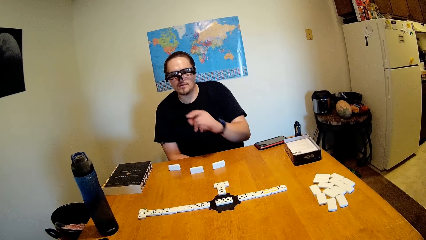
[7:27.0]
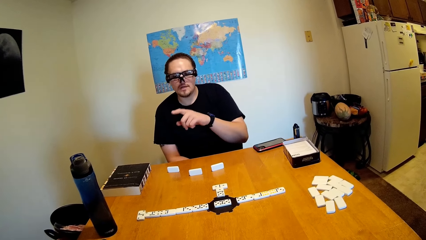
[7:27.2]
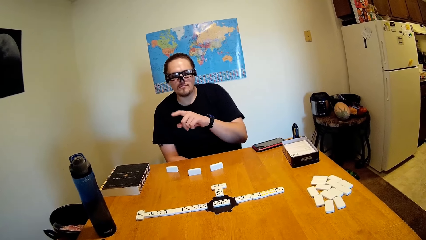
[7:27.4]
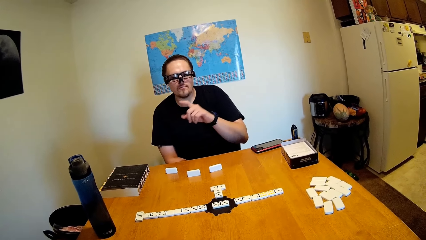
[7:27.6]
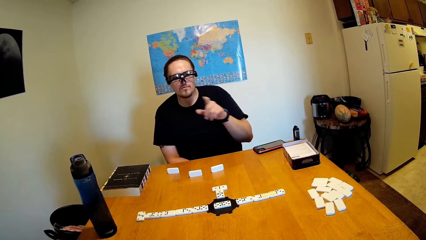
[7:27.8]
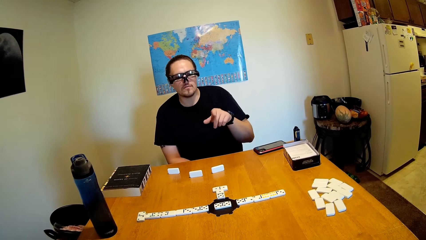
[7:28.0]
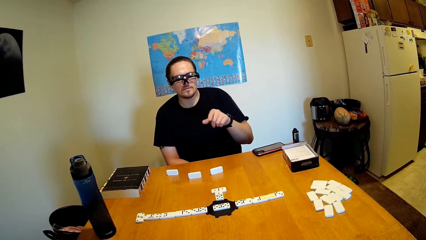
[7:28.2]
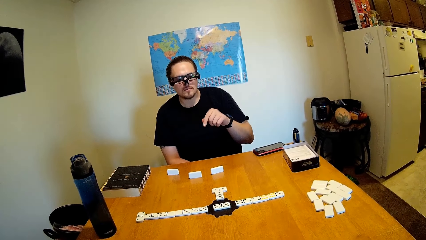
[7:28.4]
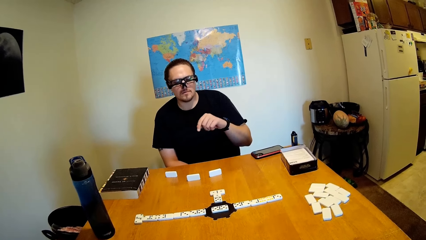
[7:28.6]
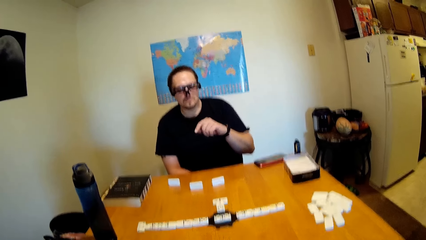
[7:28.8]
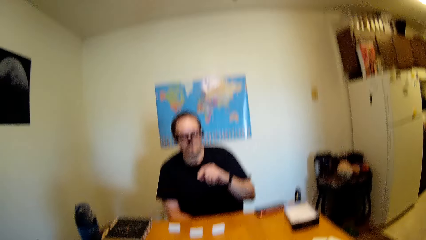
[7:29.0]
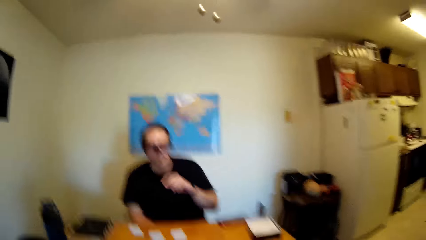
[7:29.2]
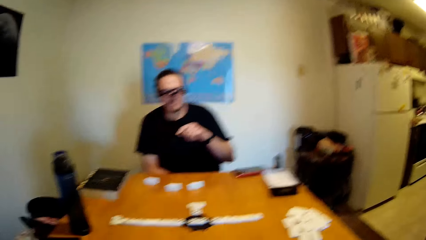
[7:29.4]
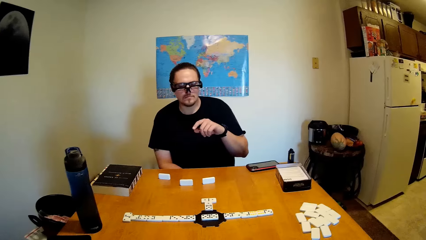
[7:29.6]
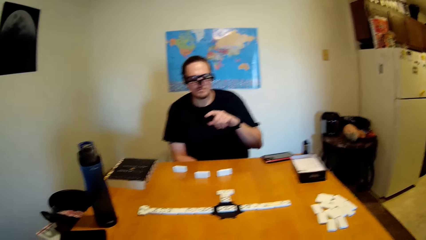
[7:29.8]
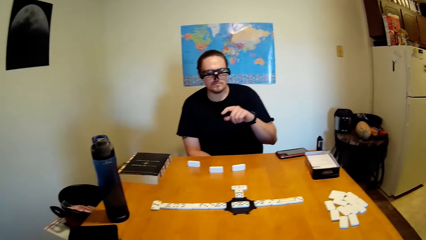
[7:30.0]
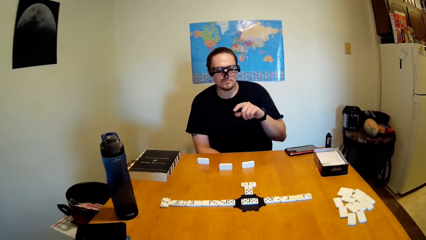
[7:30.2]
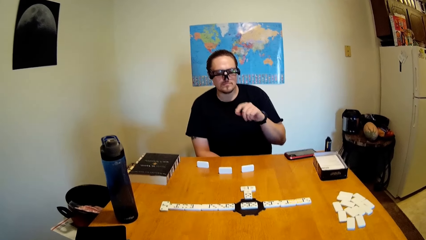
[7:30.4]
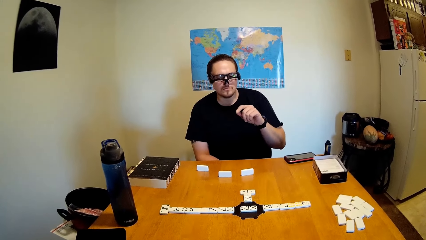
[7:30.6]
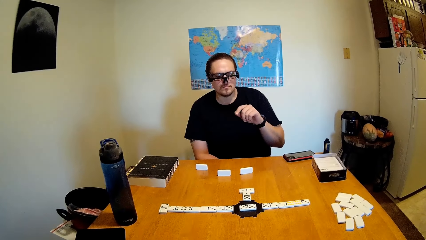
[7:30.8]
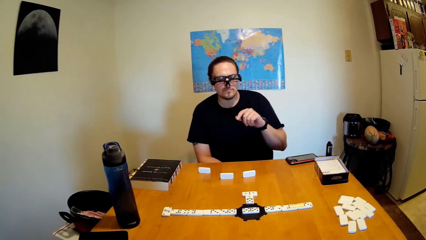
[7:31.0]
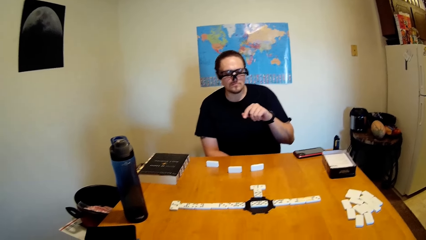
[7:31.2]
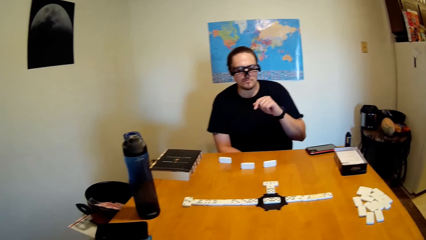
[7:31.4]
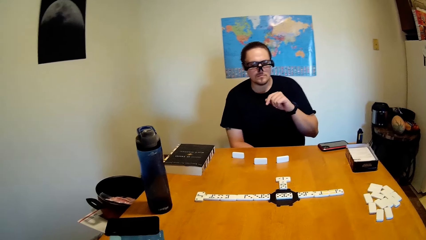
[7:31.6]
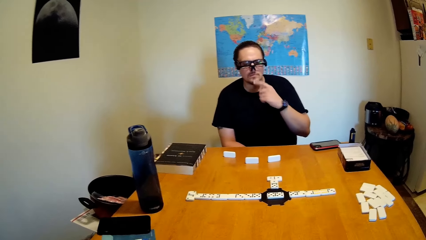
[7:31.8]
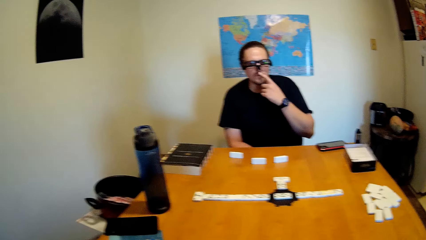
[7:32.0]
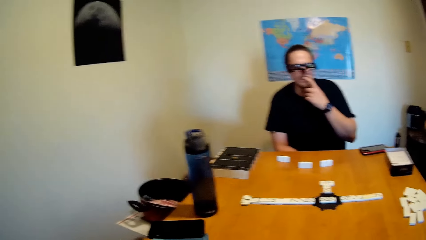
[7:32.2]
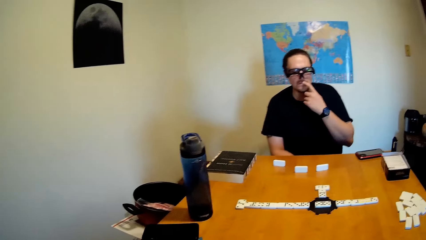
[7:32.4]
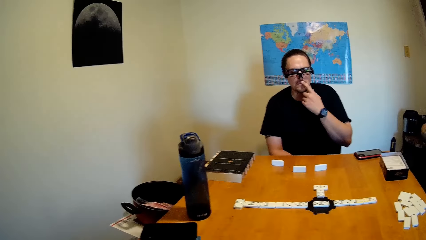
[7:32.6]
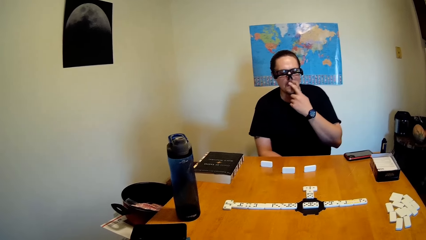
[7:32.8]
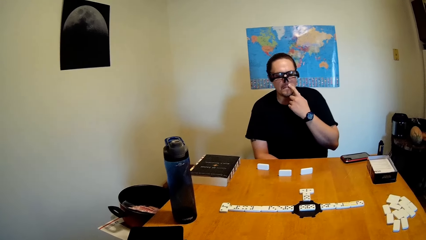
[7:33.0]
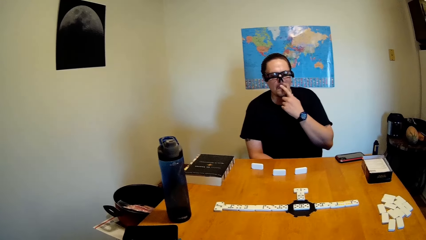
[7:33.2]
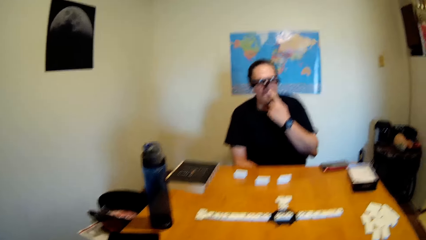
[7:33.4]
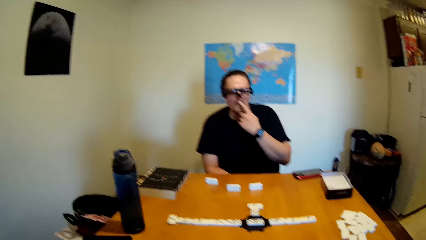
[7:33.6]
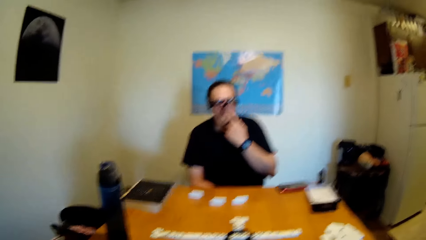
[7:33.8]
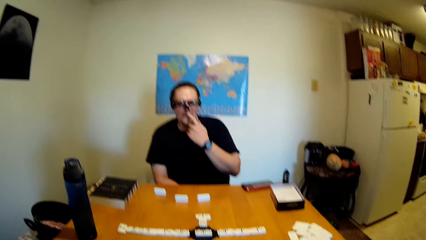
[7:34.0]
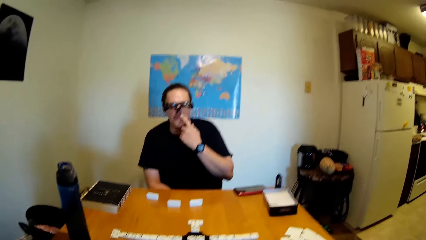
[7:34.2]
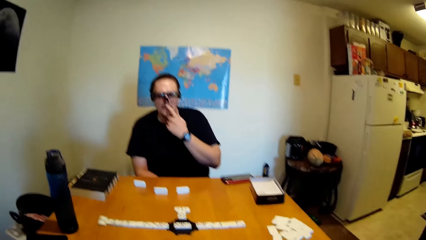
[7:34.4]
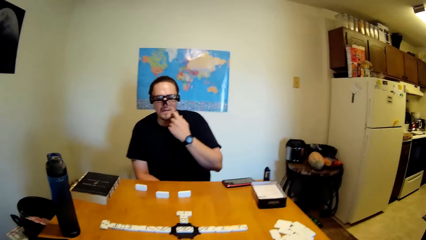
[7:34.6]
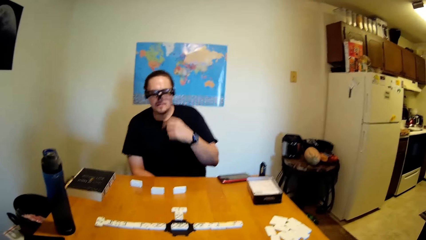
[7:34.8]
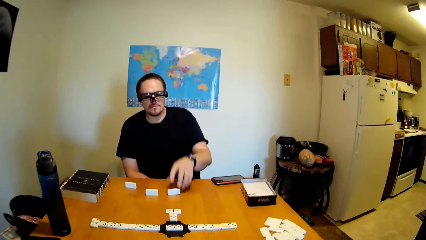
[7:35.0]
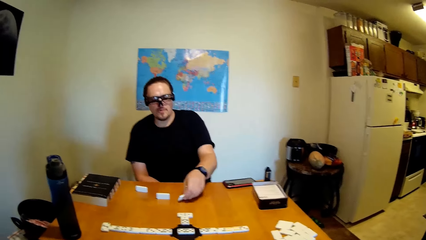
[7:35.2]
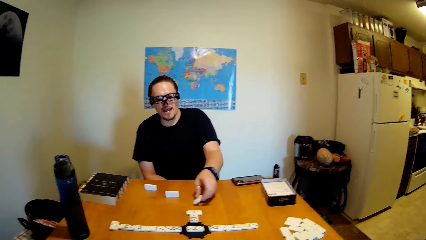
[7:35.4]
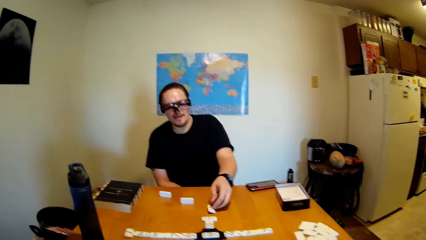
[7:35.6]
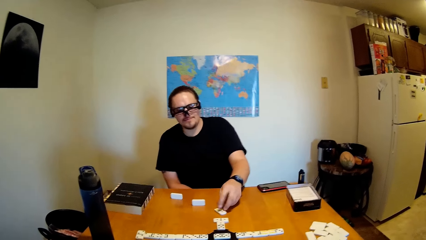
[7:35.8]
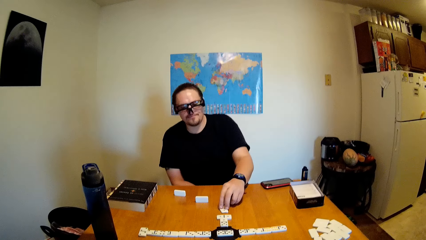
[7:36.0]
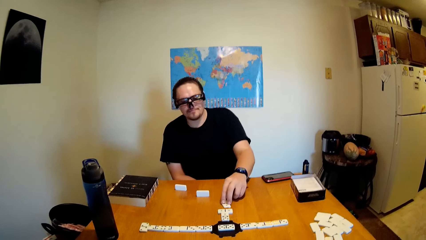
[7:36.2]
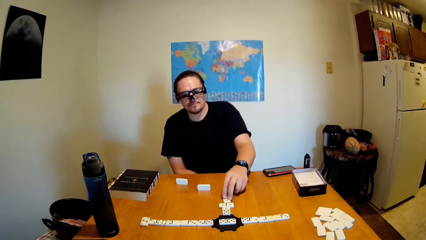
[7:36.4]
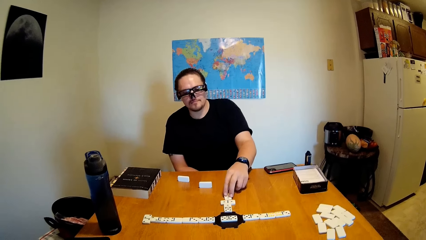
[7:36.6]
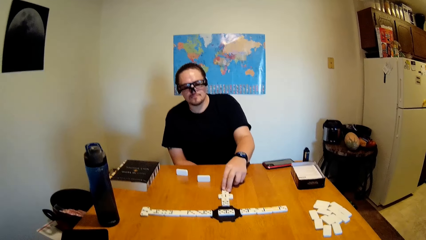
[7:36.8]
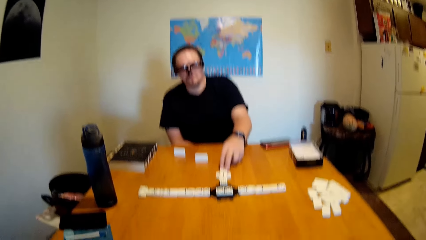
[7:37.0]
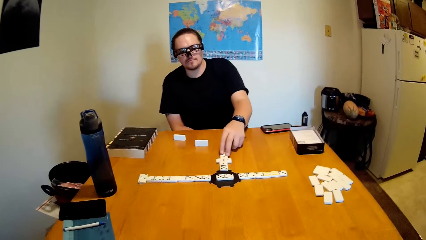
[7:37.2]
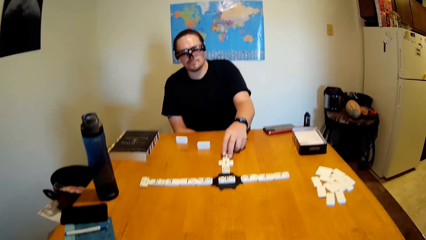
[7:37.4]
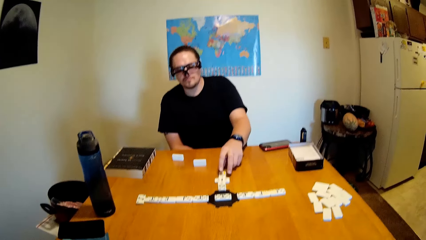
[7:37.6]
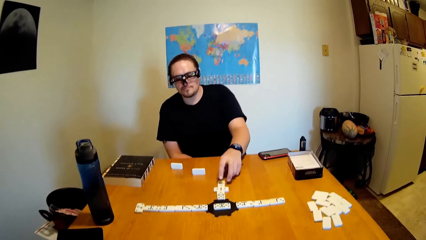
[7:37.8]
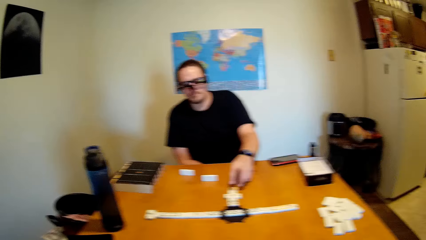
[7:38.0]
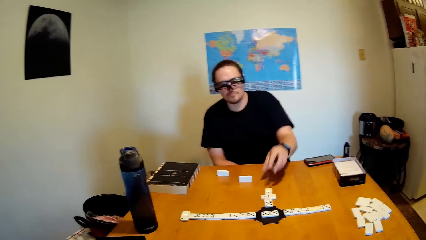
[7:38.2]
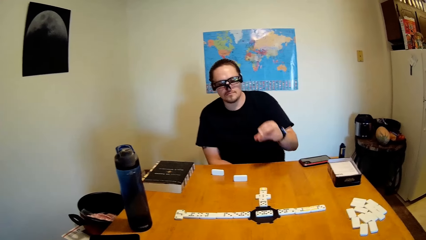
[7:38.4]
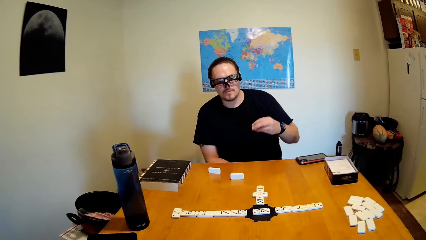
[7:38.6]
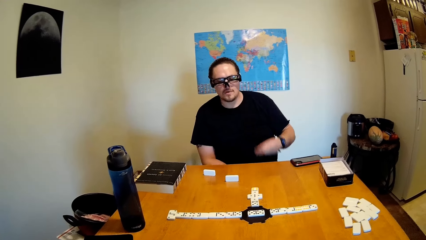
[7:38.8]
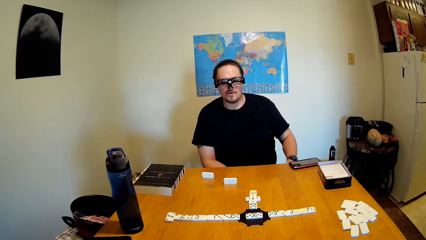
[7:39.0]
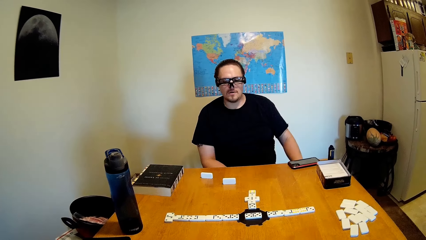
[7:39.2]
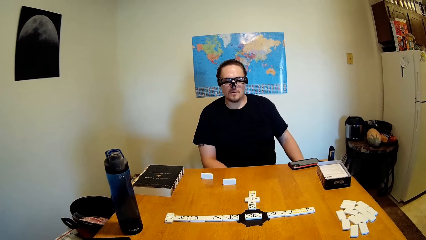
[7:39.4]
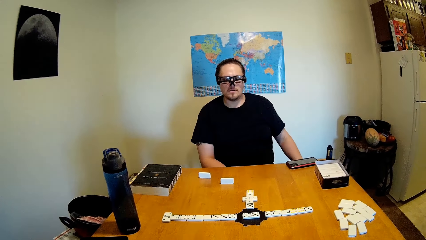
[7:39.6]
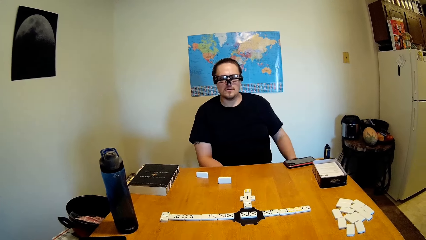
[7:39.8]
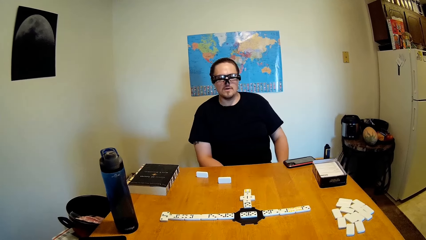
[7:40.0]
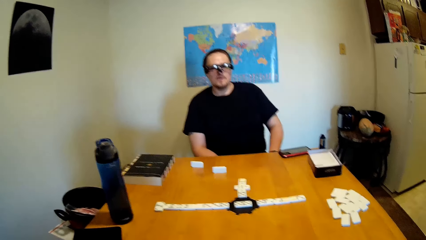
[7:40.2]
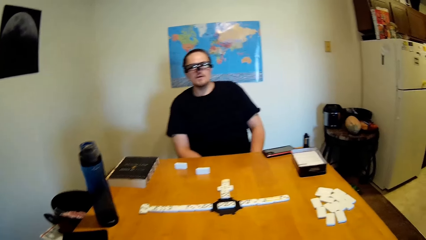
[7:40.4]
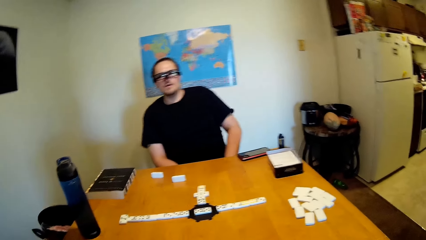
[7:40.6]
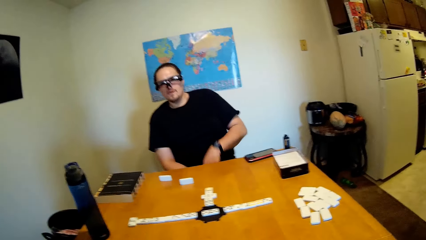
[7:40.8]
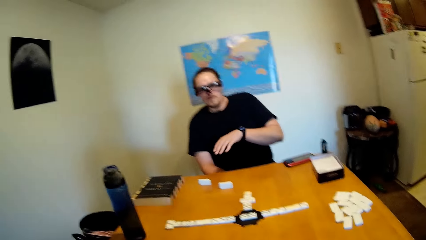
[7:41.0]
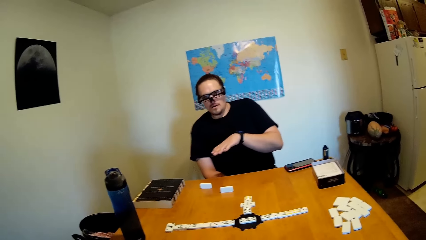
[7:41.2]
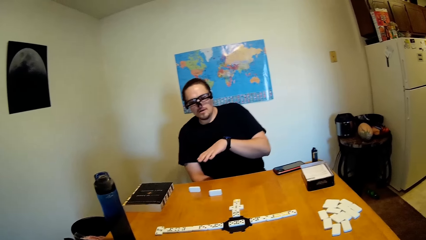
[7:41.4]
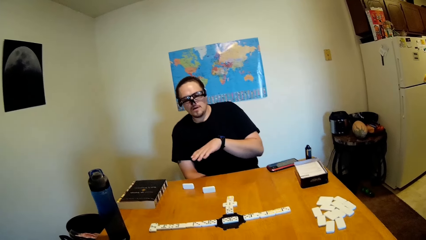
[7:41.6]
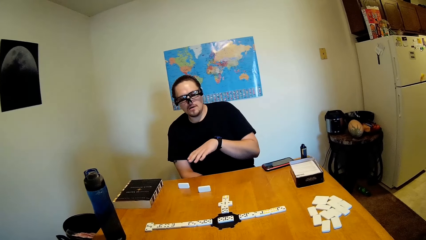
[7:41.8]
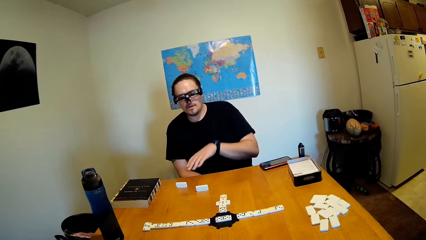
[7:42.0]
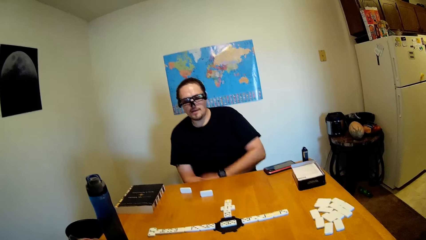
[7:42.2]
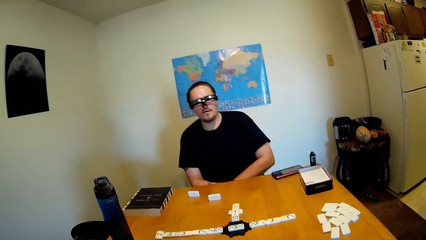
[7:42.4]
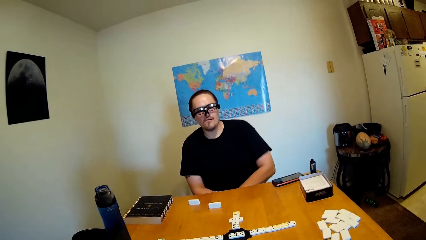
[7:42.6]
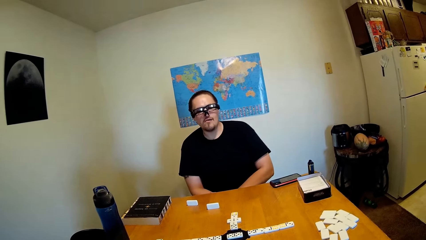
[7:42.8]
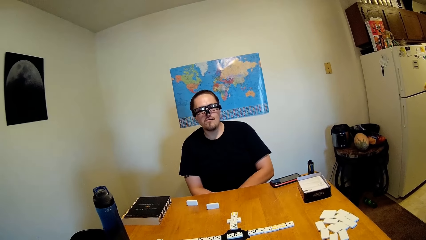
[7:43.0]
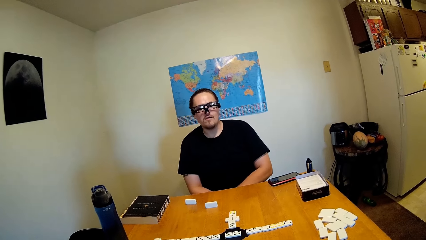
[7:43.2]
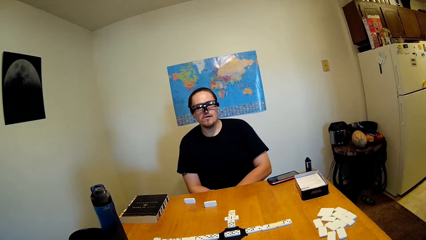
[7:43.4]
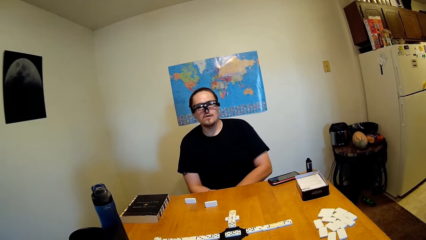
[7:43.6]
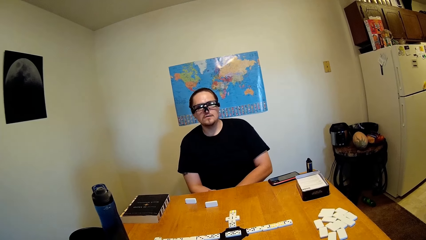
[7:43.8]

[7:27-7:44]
The camera wearer points at the cards. A person touches the mouth. The person touches the dominoes.
